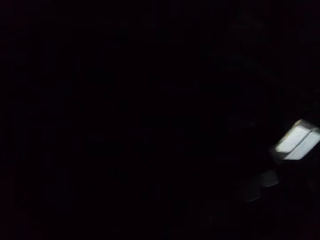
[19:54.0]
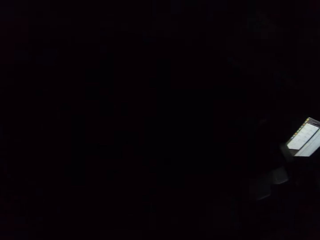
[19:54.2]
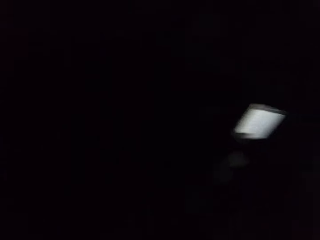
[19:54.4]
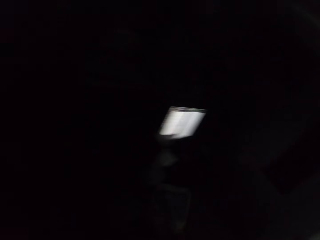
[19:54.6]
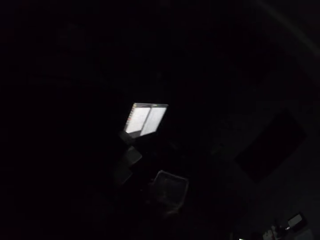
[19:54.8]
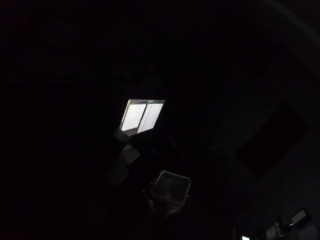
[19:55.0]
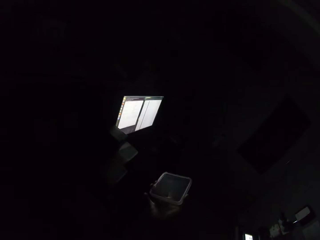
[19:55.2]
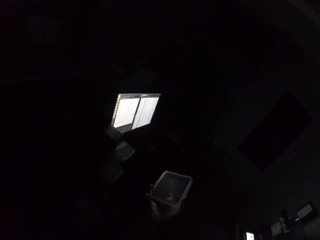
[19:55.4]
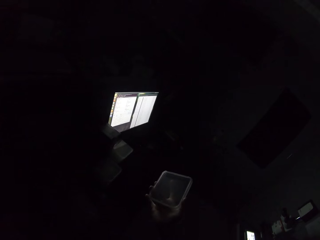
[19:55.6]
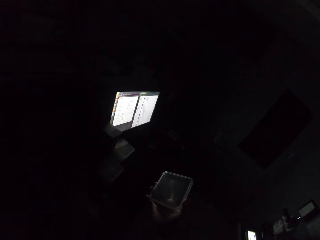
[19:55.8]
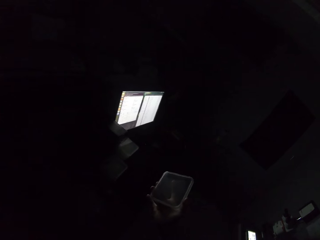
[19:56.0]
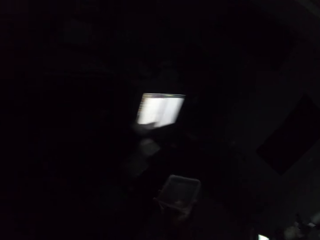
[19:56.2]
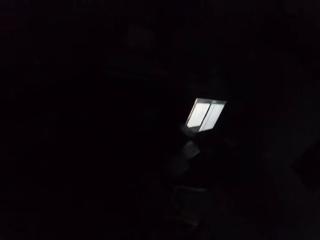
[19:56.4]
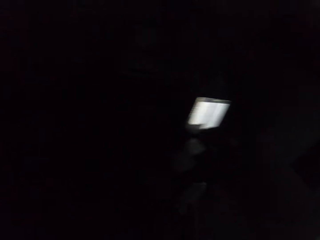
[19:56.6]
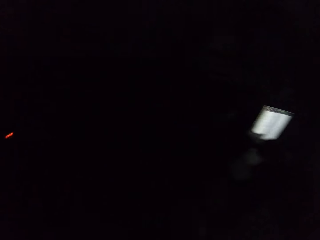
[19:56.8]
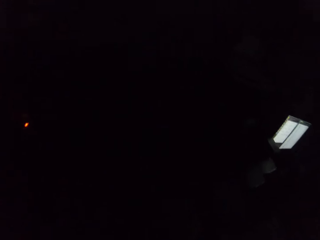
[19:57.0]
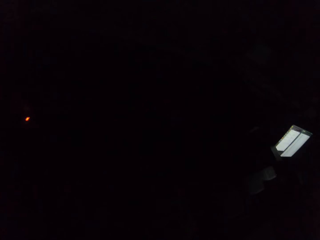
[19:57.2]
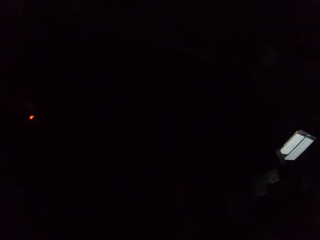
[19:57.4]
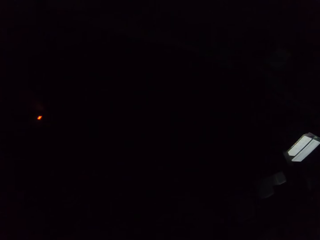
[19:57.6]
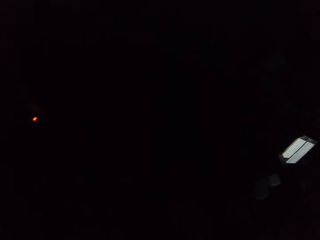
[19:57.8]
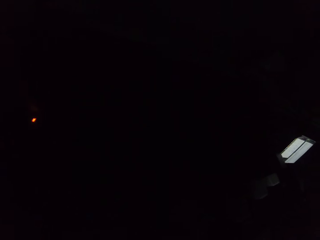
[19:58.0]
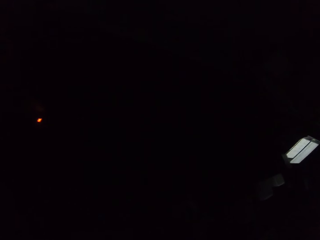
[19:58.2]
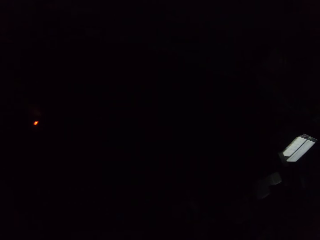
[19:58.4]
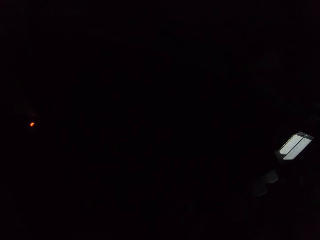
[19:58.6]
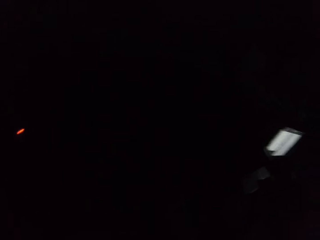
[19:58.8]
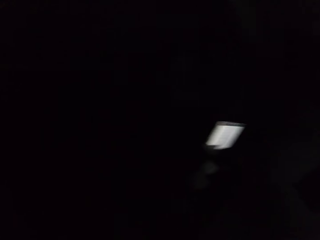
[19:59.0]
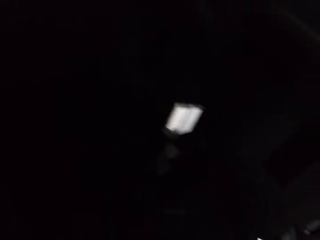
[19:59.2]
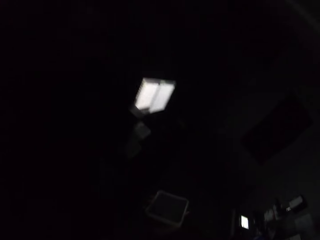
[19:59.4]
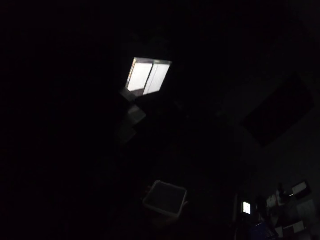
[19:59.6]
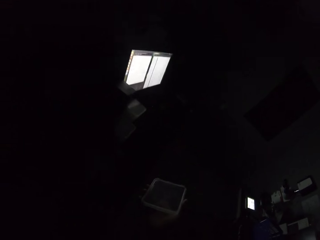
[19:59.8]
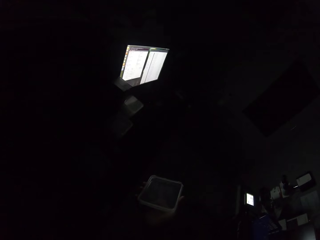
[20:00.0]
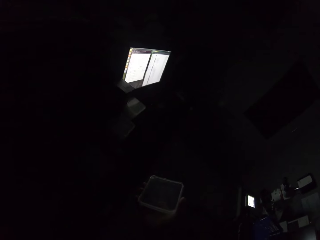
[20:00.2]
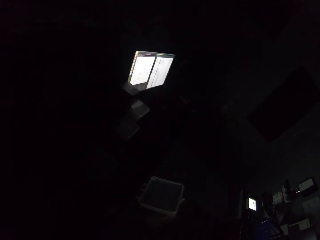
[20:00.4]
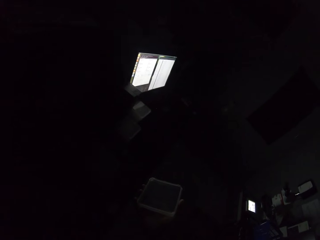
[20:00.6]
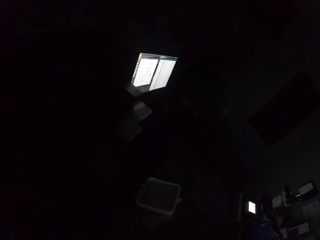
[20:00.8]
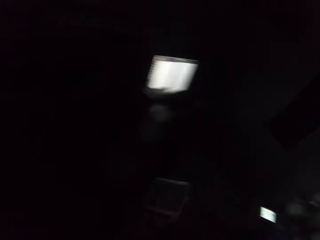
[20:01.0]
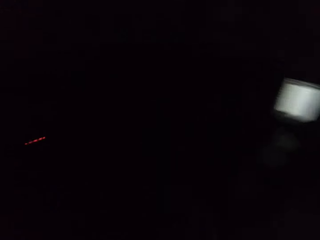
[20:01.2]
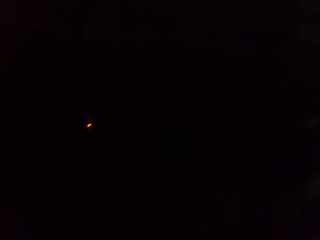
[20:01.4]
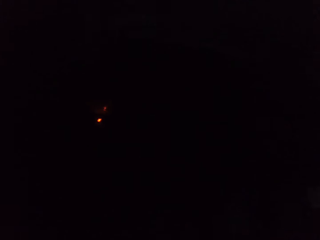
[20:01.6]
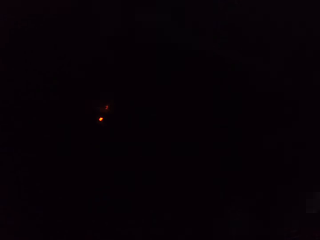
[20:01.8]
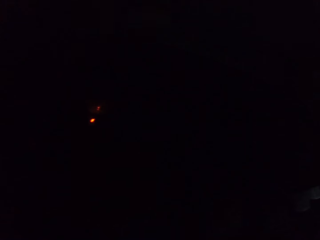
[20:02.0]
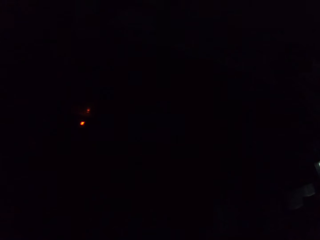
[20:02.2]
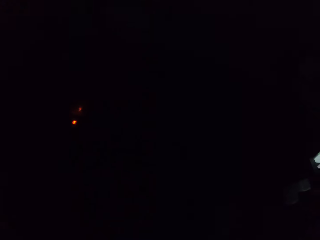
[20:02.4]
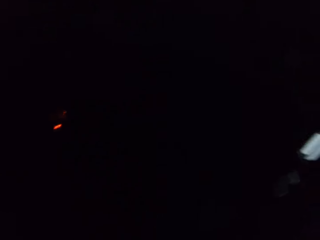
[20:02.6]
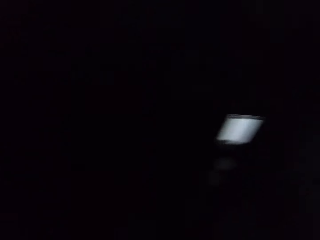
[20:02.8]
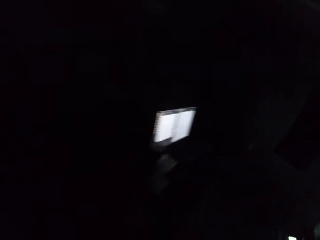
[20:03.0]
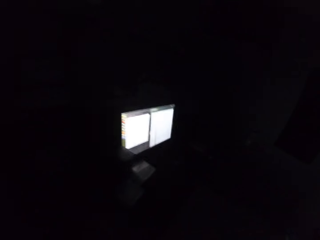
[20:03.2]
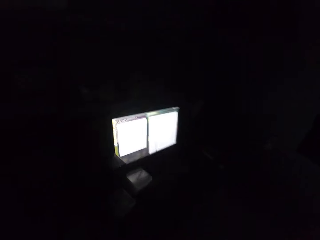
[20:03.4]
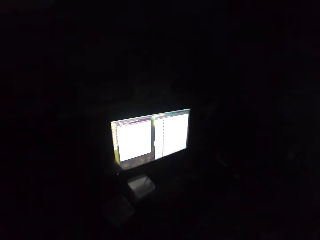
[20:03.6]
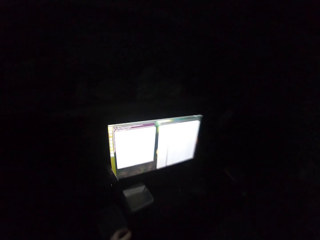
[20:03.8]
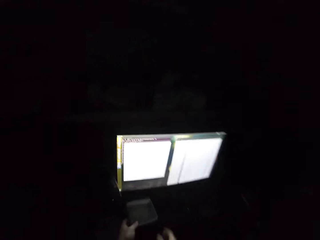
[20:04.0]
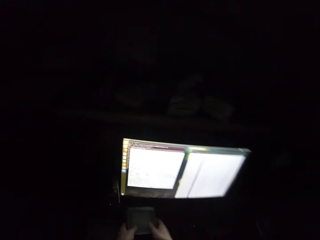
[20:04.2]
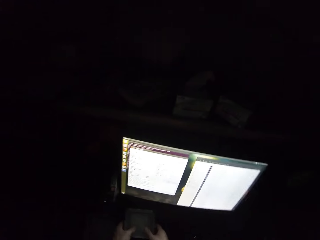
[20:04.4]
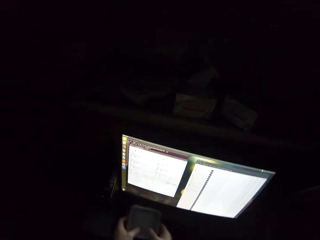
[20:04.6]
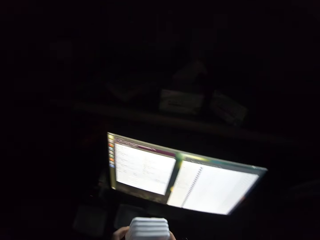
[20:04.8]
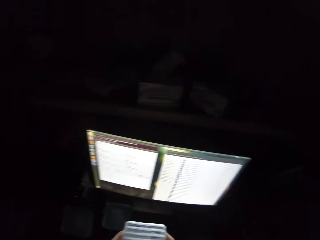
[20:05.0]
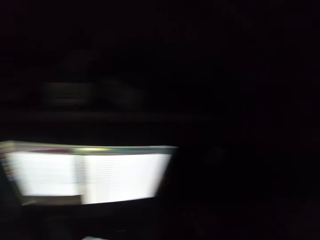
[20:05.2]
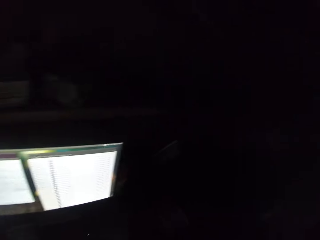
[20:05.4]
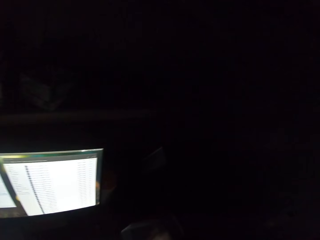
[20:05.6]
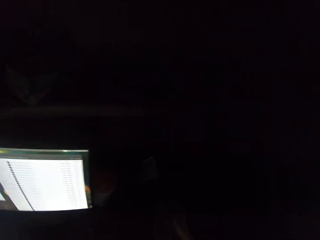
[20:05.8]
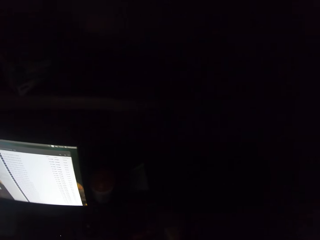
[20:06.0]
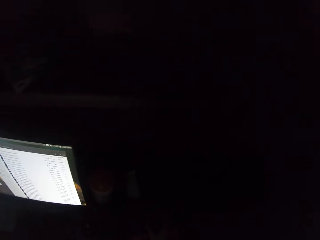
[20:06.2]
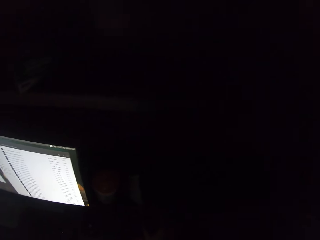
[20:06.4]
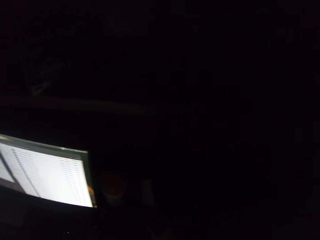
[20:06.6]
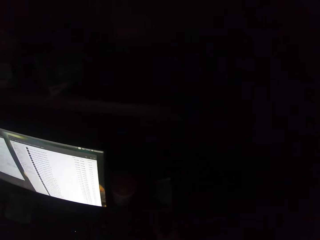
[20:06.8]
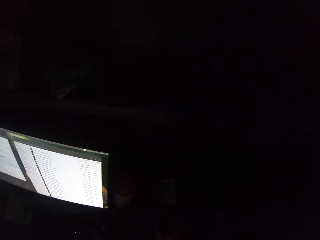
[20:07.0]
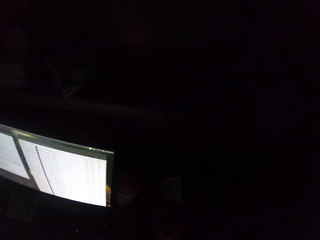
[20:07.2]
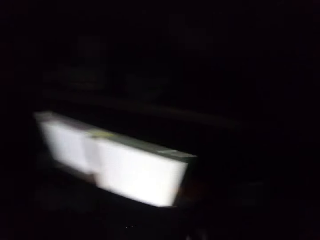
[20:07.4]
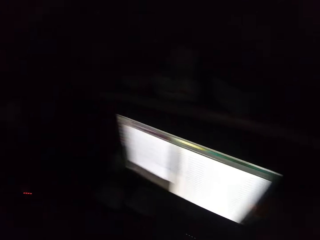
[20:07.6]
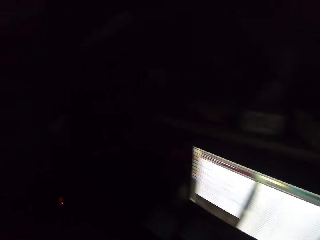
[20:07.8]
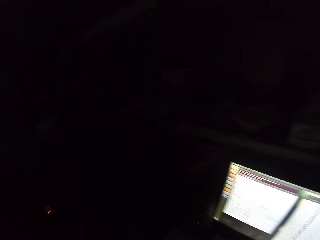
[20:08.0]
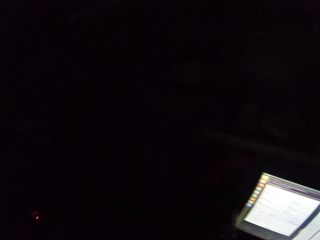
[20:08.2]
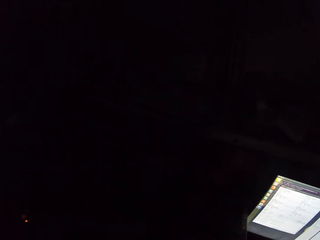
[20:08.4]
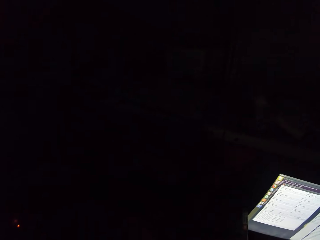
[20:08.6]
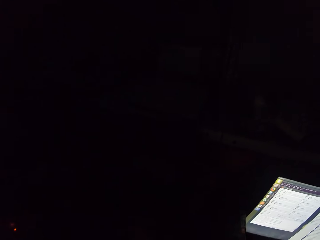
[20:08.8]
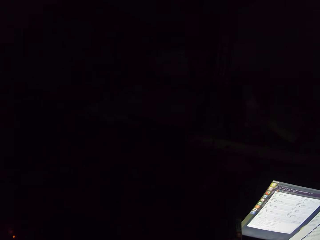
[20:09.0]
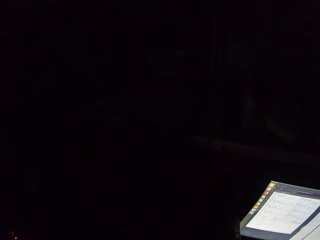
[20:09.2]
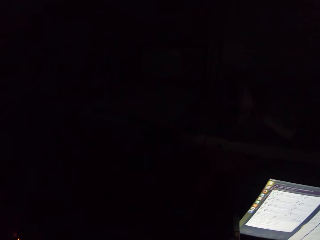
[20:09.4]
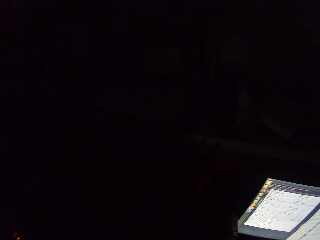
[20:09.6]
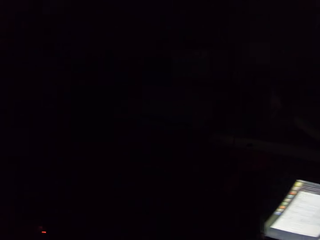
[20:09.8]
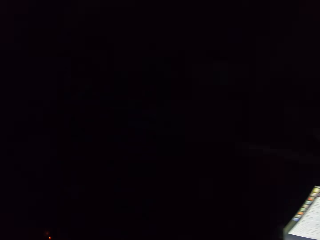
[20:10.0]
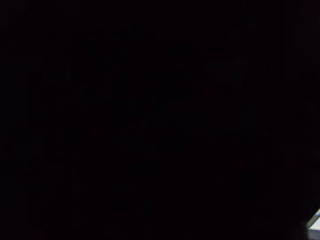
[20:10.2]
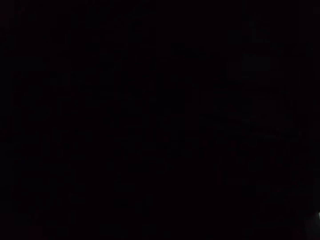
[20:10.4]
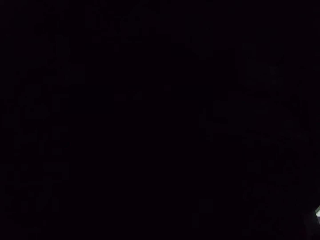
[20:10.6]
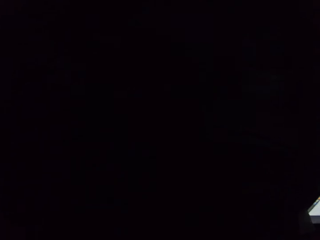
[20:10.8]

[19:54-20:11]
The camera wearer holds the food storage container with his right hand. He picks a food storage container from the table. He looks around.

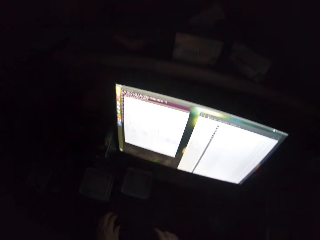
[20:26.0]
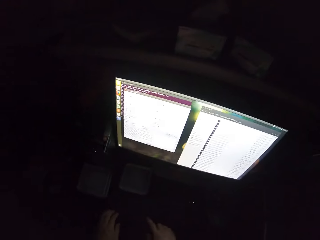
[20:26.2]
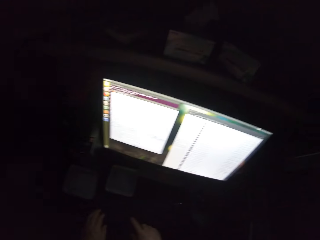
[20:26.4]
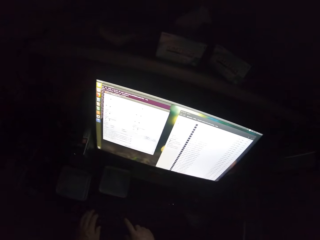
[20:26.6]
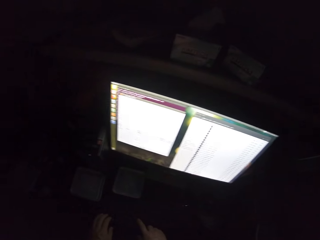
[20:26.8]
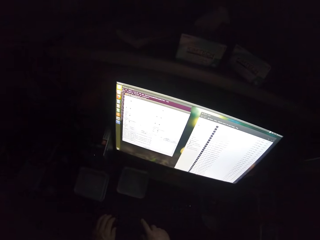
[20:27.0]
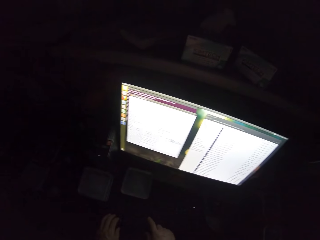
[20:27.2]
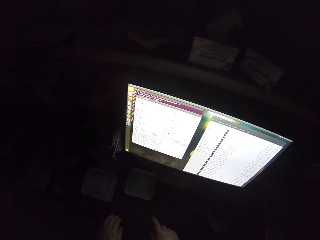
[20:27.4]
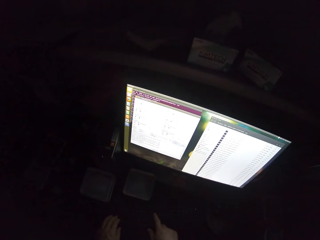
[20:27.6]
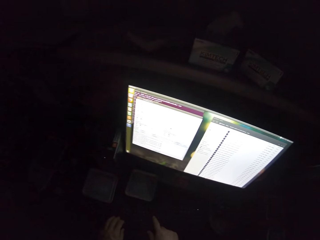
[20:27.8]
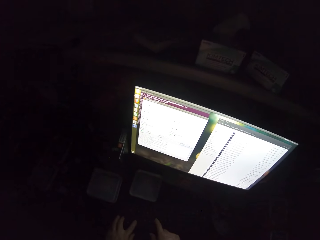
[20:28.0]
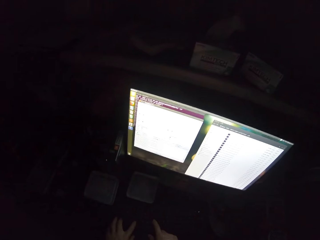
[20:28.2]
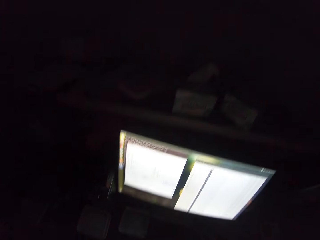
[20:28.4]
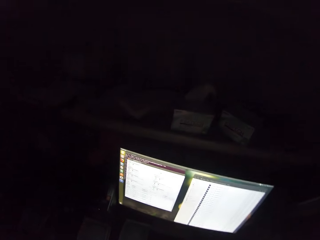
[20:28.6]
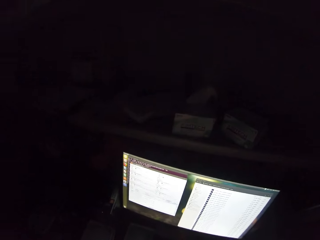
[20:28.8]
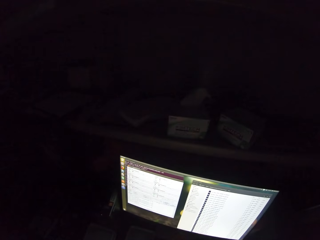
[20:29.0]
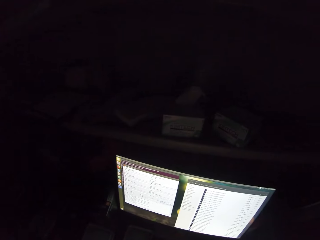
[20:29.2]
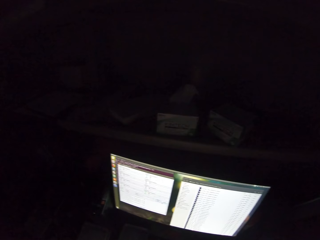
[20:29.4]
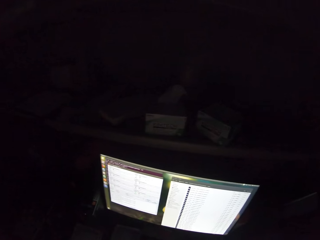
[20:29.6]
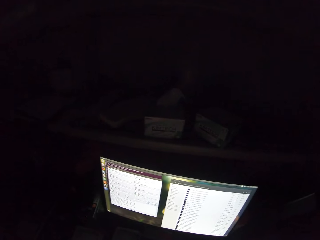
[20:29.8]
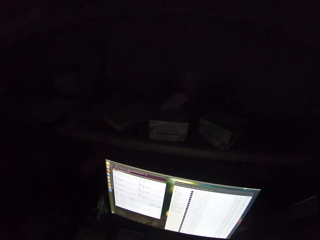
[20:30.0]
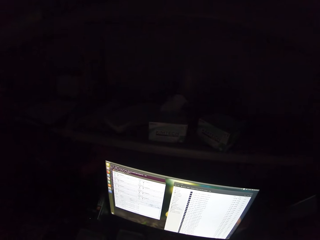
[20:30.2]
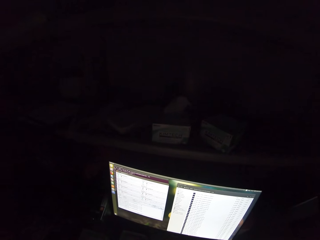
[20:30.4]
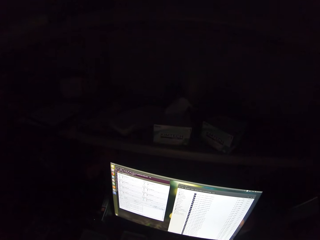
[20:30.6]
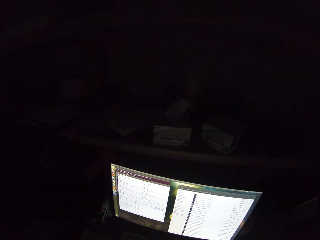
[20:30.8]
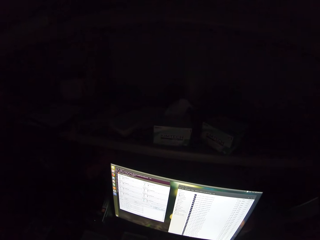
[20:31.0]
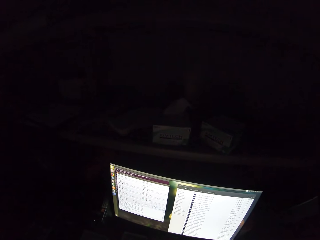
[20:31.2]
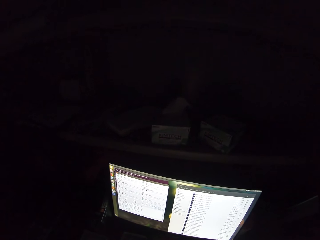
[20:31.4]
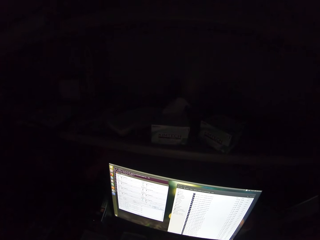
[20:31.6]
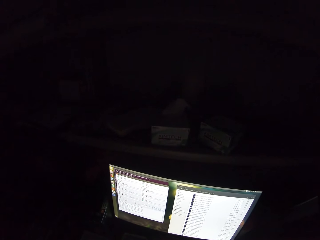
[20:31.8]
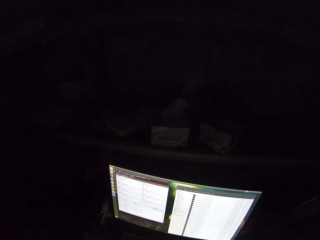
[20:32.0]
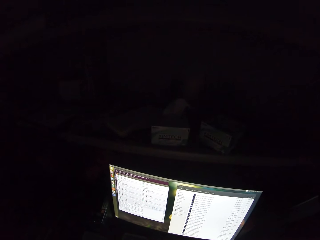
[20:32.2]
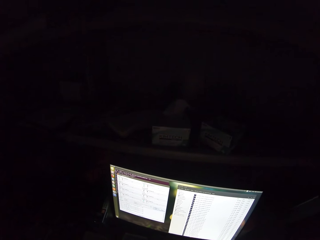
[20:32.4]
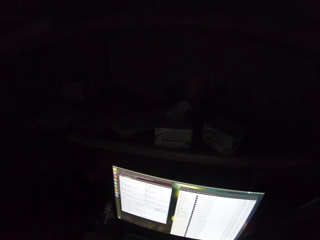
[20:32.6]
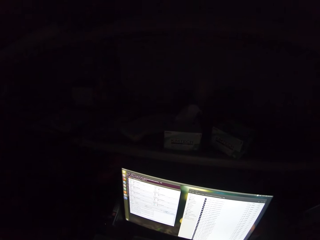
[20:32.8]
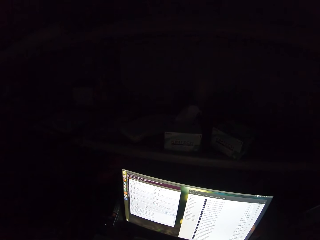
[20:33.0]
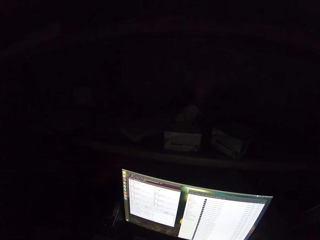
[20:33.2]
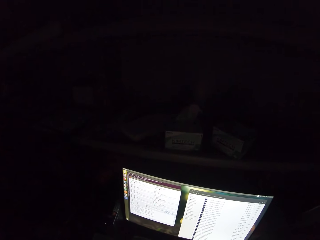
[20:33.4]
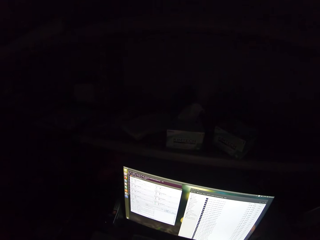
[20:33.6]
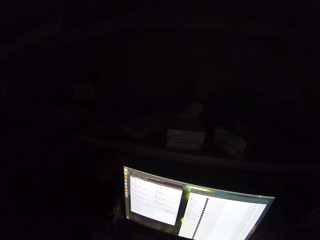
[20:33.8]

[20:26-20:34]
The camera wearer types on the computer keyboard. They stare at a laptop.
